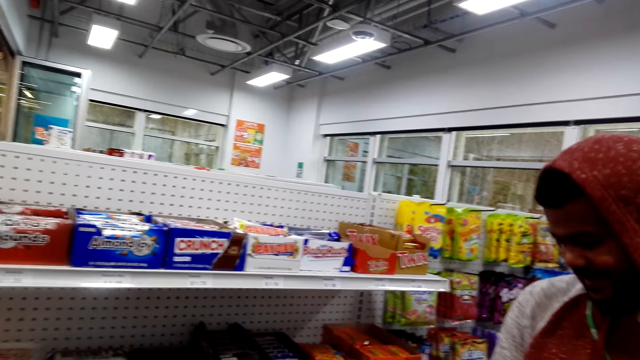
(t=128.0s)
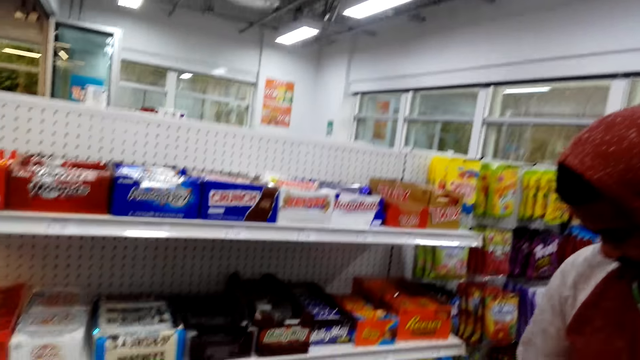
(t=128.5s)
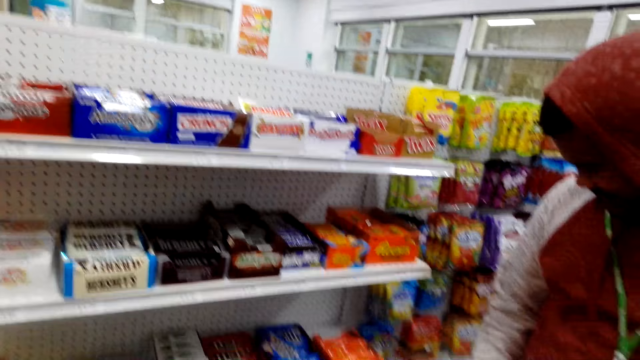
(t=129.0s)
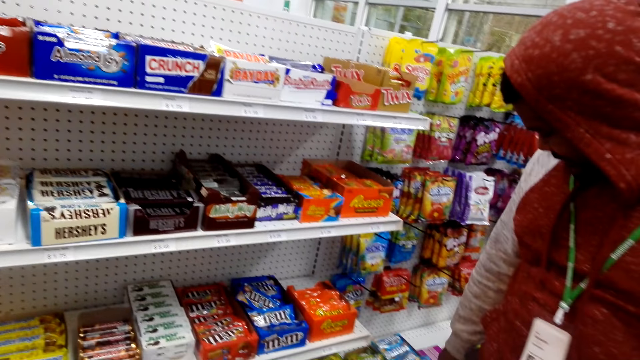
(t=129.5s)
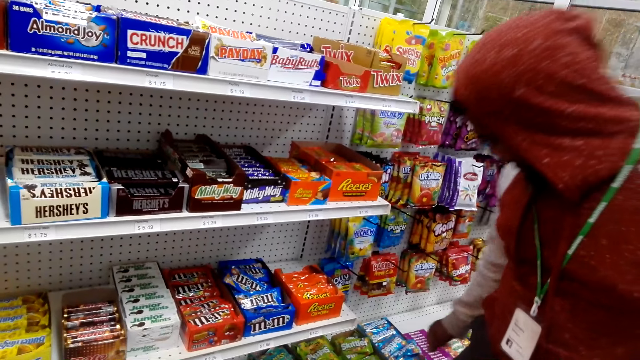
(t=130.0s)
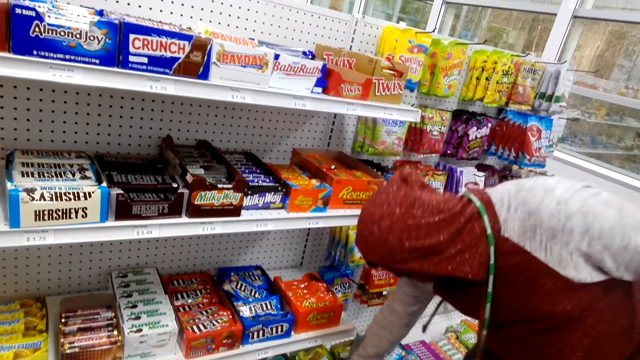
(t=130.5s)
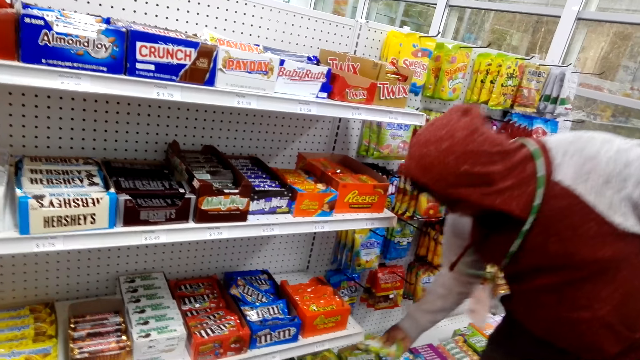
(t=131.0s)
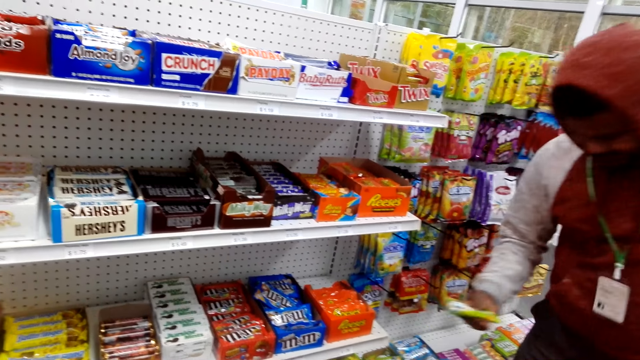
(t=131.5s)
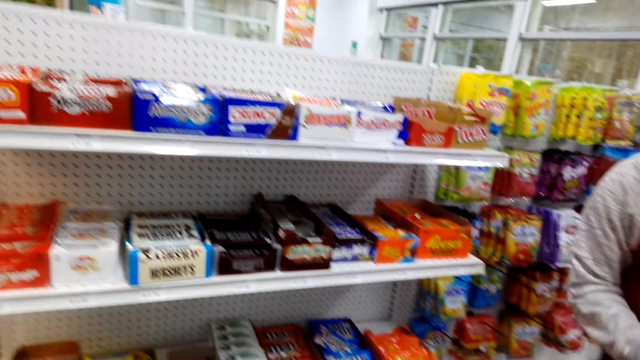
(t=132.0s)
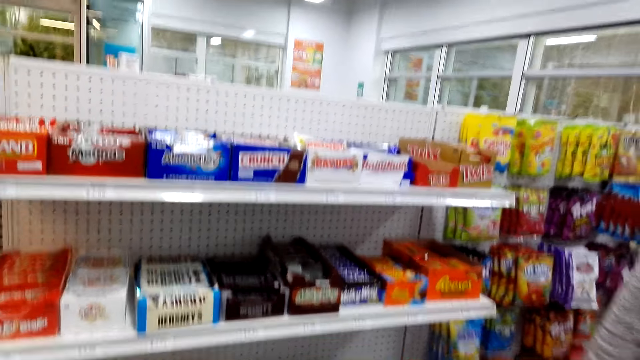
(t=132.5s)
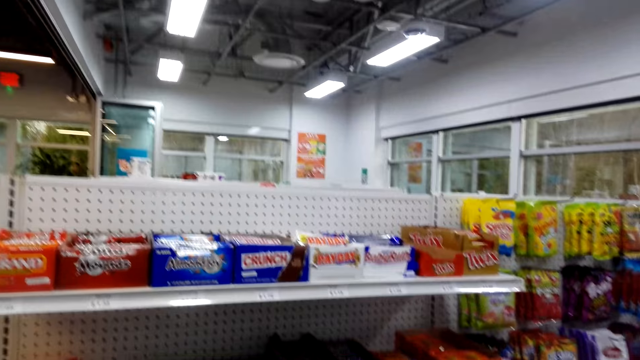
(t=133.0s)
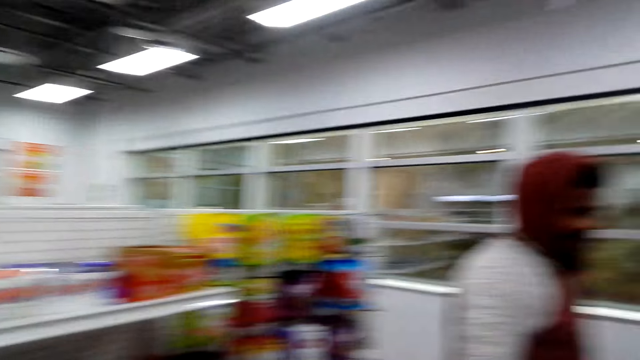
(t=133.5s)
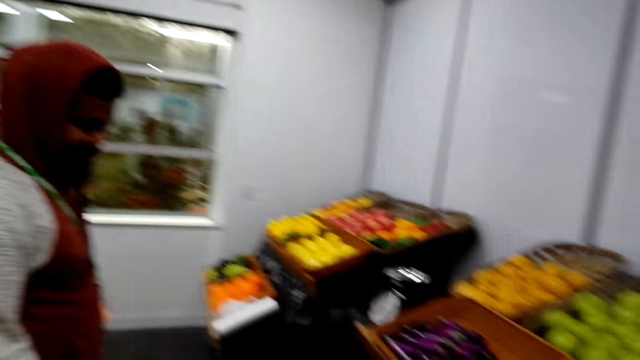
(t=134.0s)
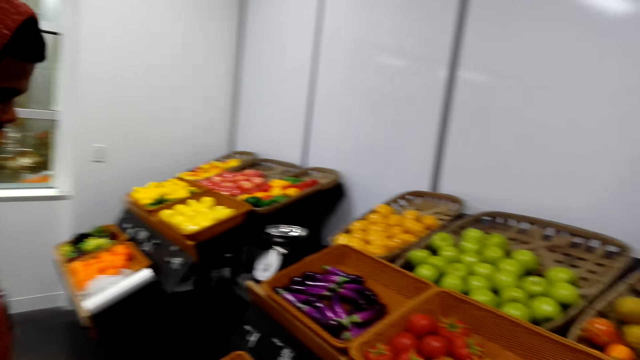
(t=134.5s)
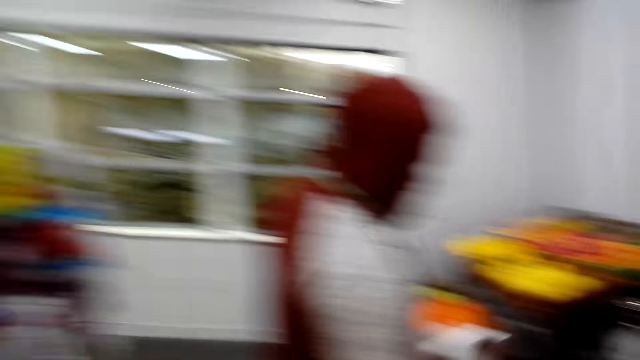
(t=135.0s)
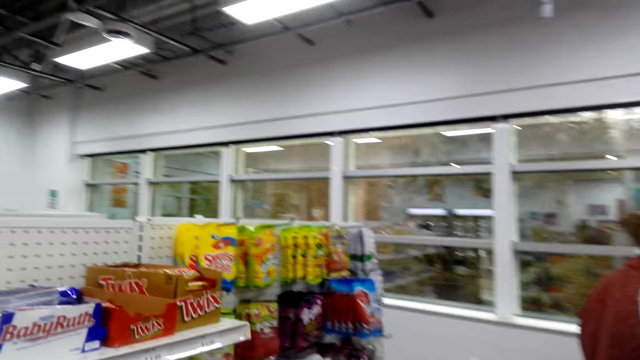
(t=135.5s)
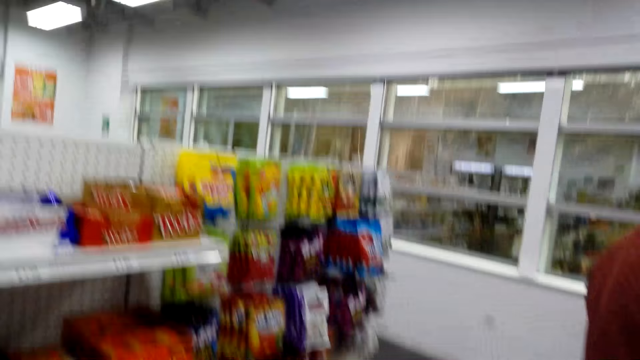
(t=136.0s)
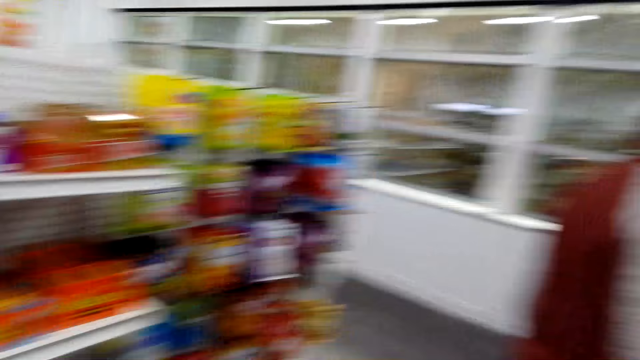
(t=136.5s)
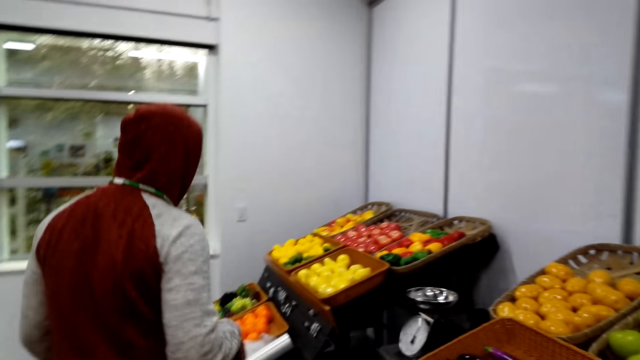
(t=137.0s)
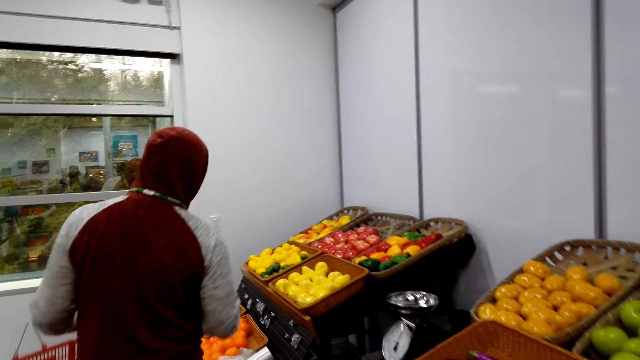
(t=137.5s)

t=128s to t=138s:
A man places the chocolate in the carrier. The camera wearer converses with the man. The man picks a snack and places the snack in the carrier. The camera wearer looks at the shelves. The man looks at the vegetables and fruits. The camera wearer looks around the shop.

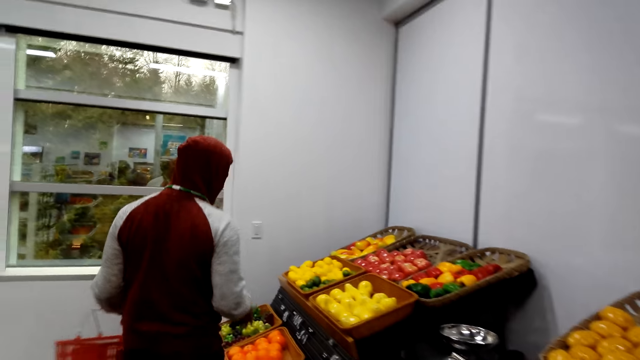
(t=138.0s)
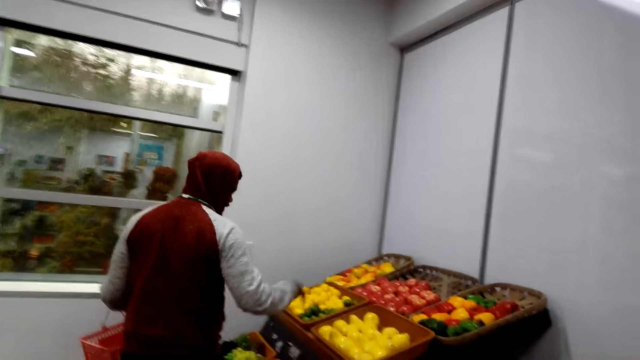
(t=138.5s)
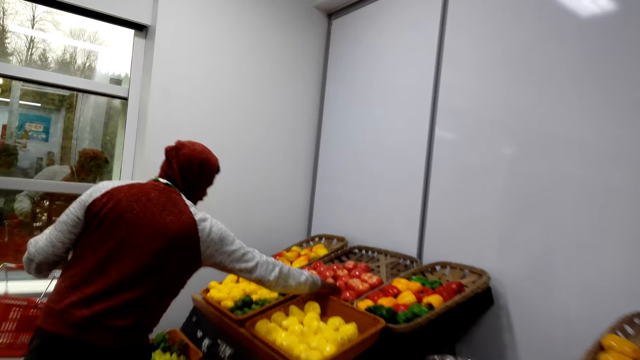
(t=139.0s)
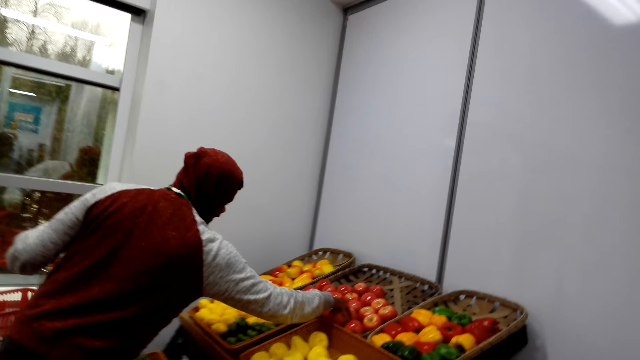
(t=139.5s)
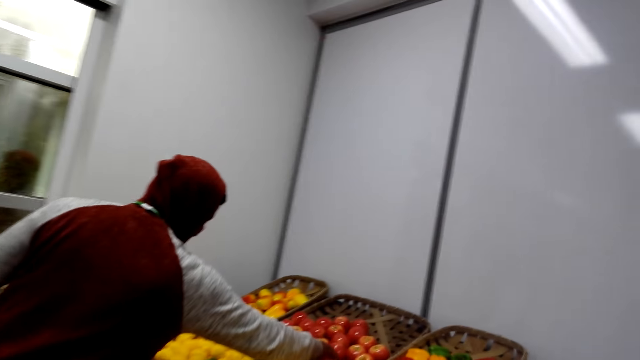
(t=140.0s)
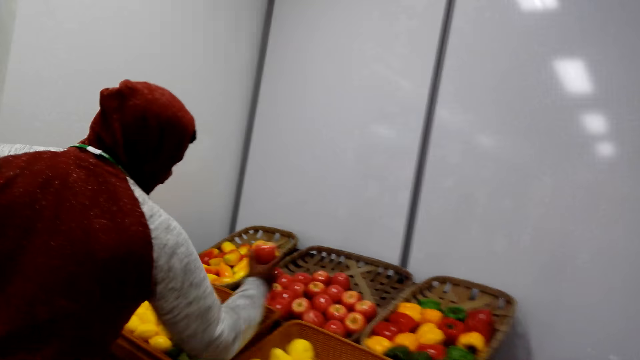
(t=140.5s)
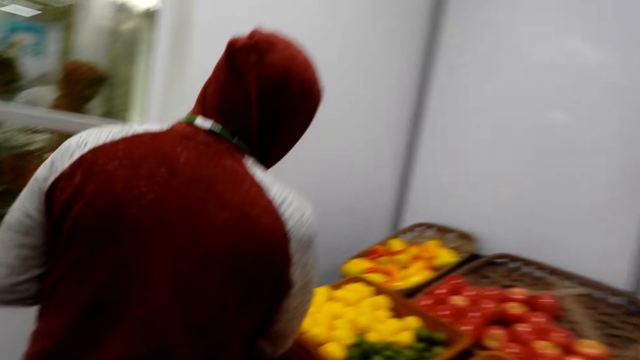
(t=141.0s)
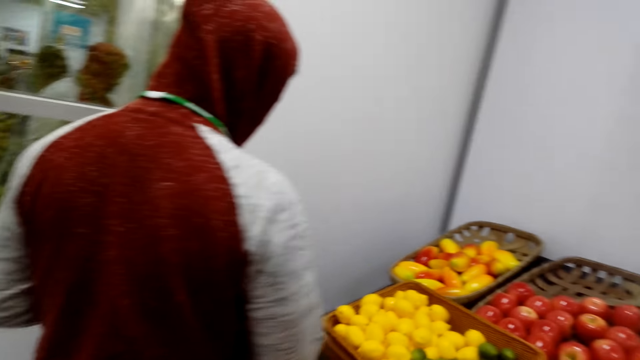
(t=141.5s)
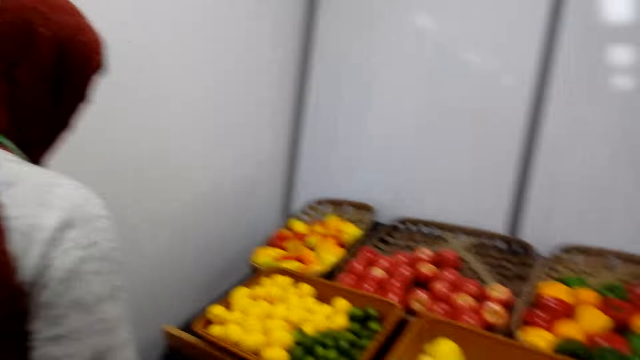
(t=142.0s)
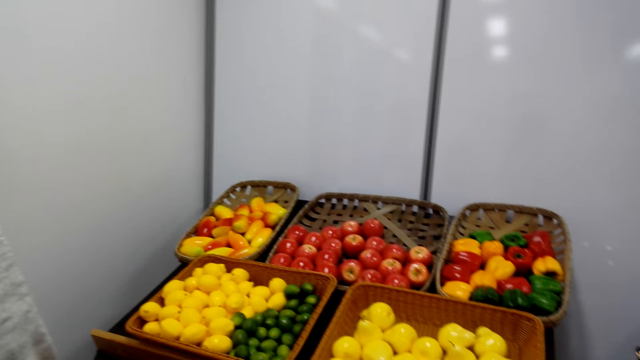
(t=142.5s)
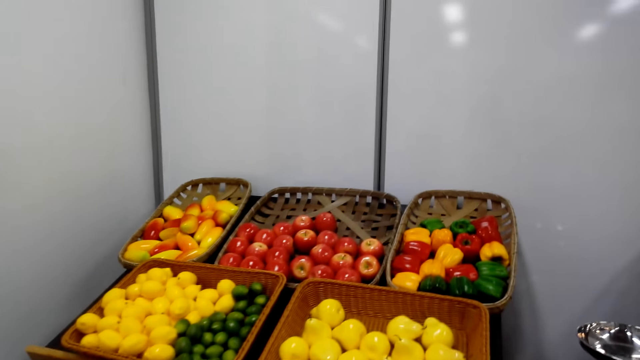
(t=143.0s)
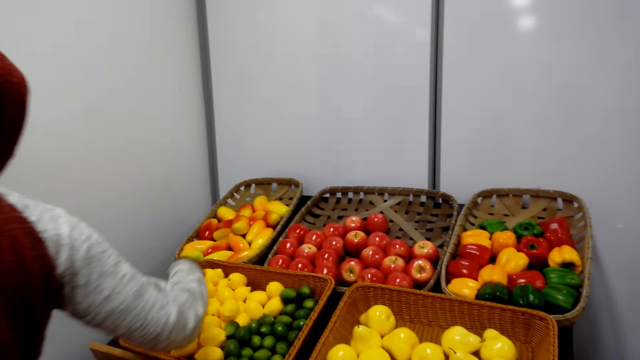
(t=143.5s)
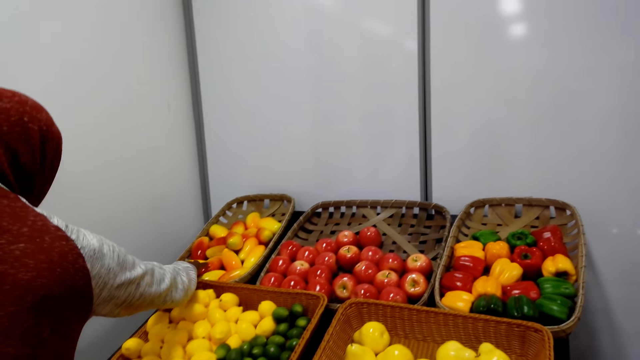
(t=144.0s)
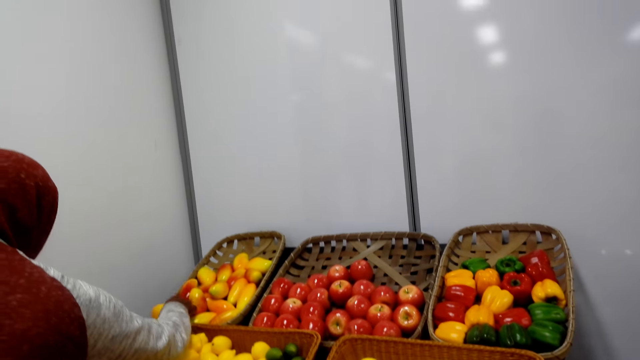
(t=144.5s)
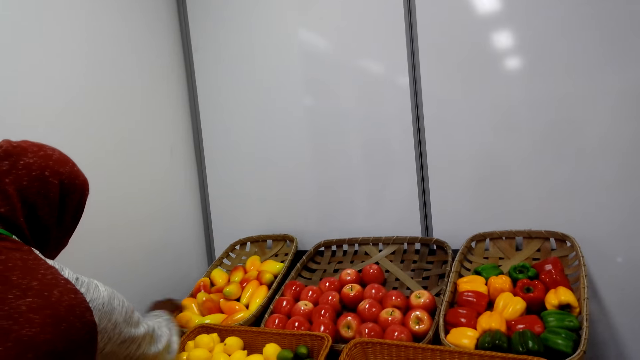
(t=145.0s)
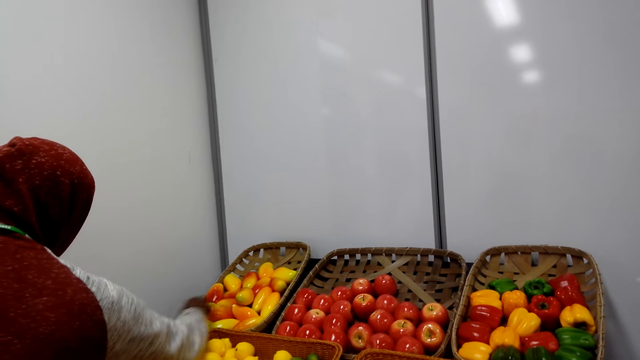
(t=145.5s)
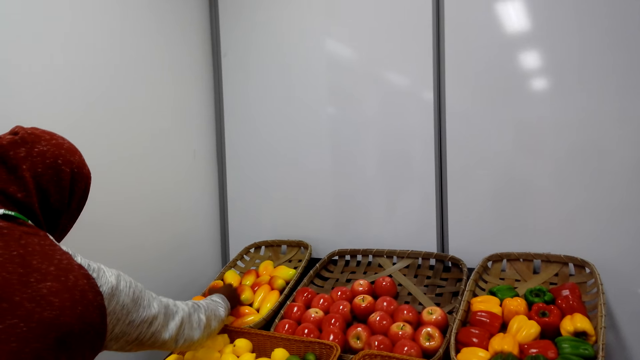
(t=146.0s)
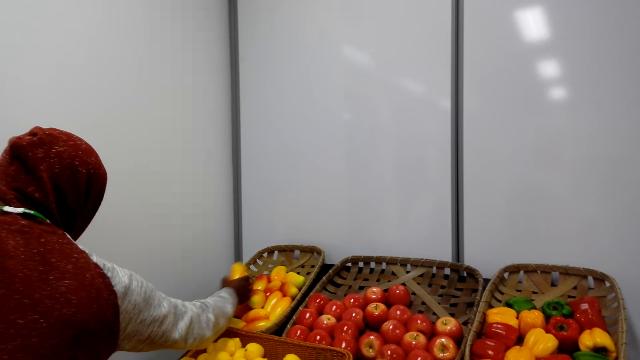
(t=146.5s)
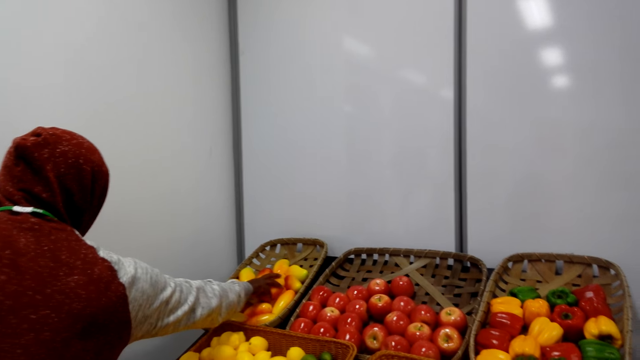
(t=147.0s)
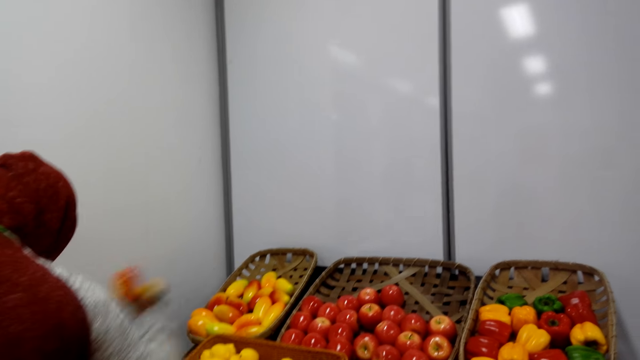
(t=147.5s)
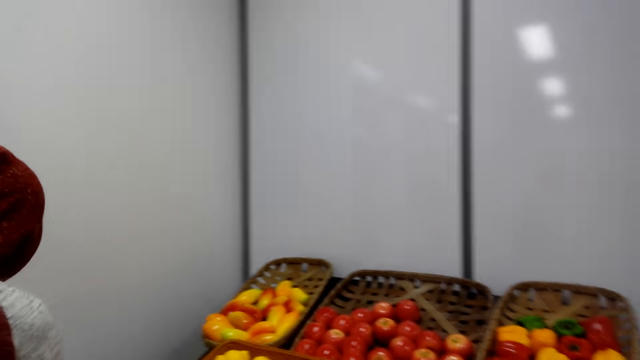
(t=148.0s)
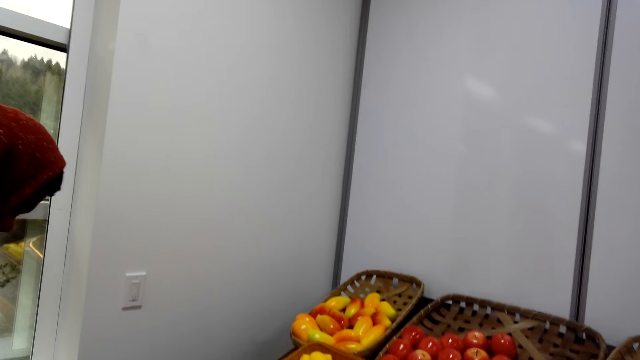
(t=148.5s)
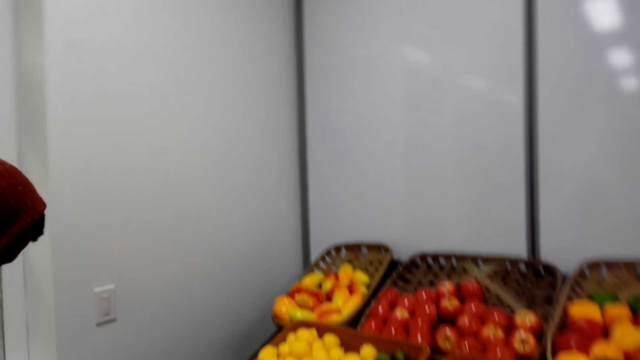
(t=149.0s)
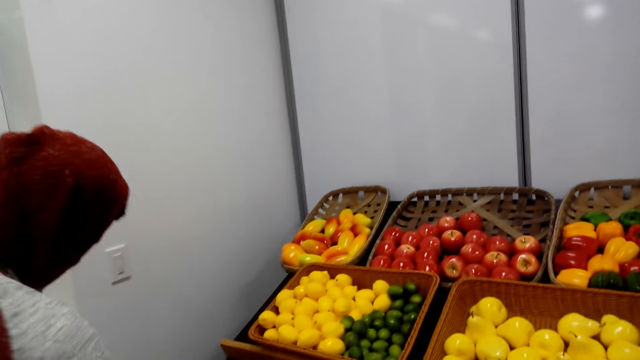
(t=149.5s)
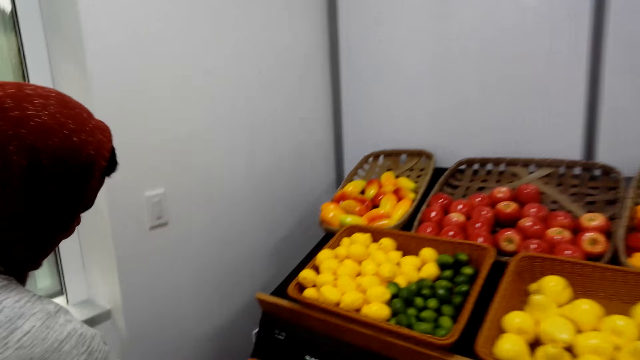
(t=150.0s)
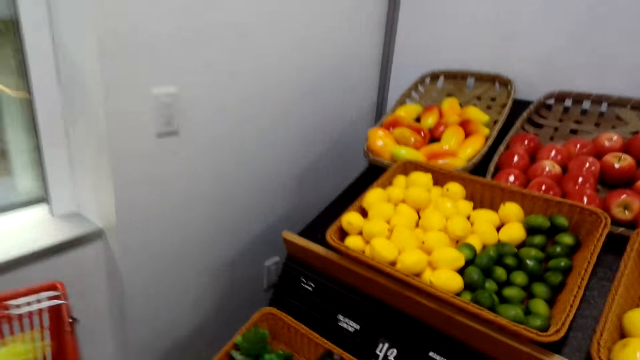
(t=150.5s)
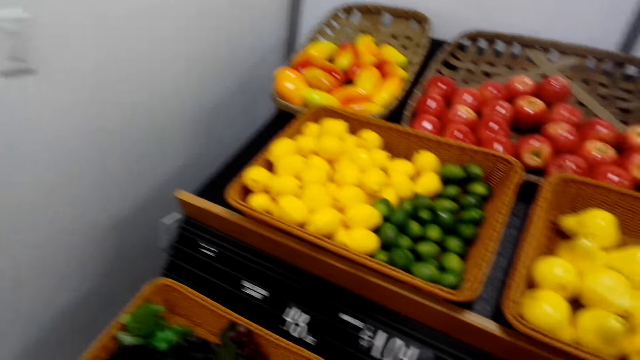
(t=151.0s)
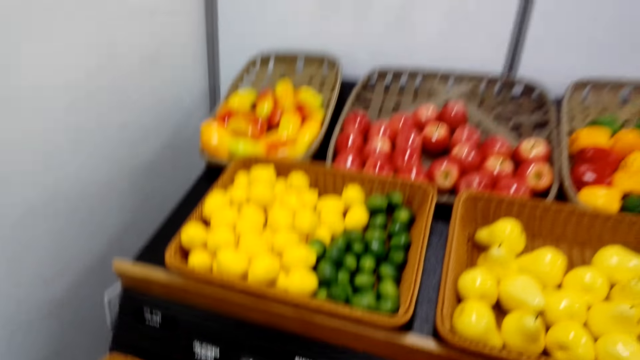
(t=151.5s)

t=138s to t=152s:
A man picks apples and places the apples in the carrier. The camera wearer looks at the vegetables and fruits. The man picks mangoes, places the mangoes in the carrier, picks mangoes, and places the mangoes in the carrier. The camera wearer converses with the man. The man picks something.
